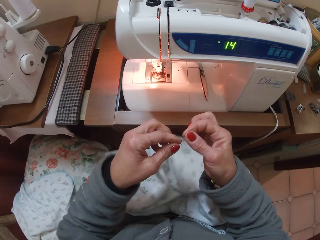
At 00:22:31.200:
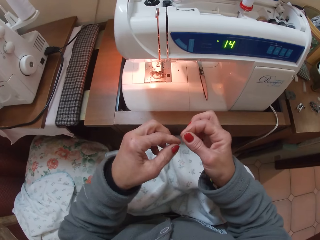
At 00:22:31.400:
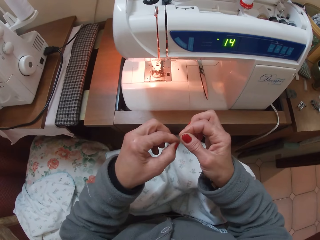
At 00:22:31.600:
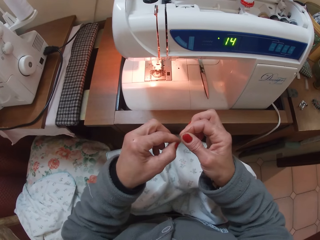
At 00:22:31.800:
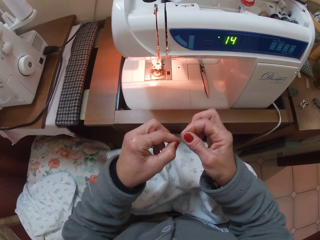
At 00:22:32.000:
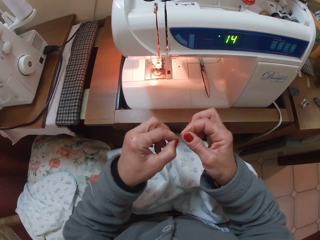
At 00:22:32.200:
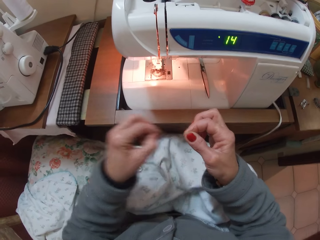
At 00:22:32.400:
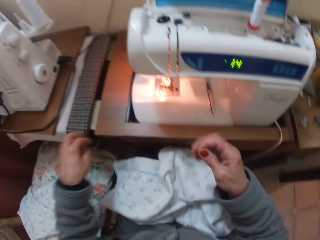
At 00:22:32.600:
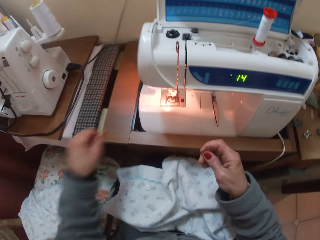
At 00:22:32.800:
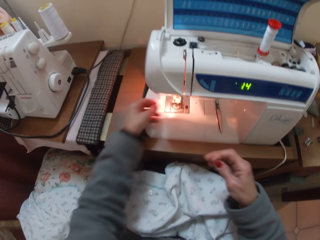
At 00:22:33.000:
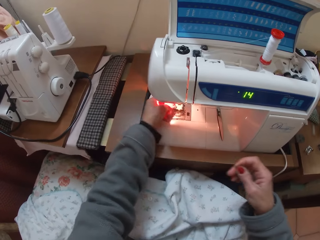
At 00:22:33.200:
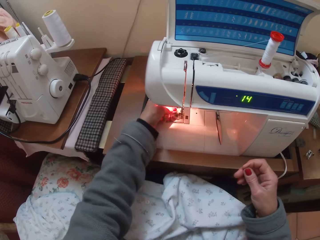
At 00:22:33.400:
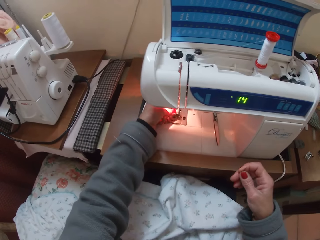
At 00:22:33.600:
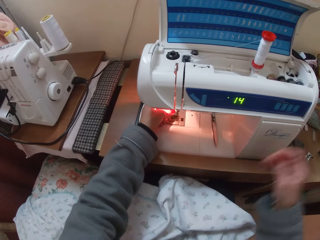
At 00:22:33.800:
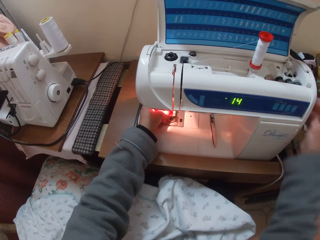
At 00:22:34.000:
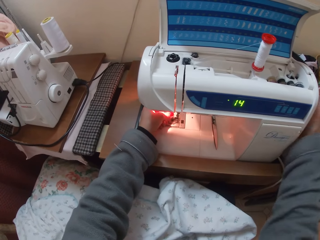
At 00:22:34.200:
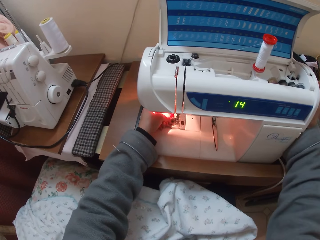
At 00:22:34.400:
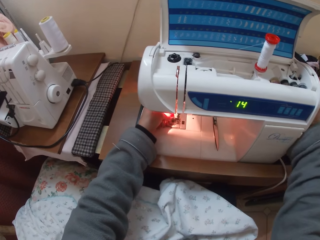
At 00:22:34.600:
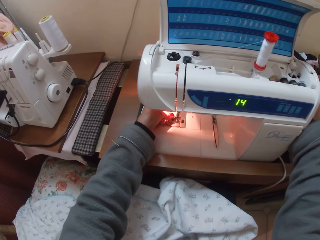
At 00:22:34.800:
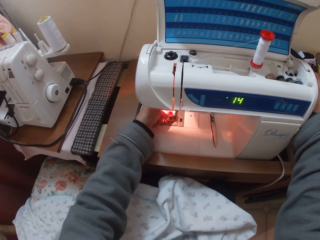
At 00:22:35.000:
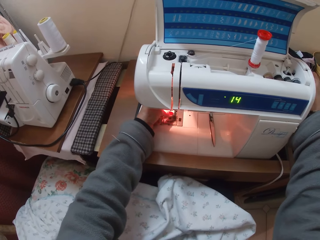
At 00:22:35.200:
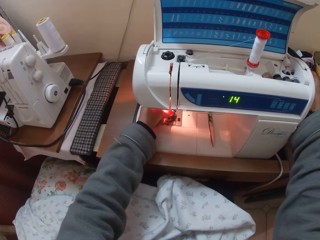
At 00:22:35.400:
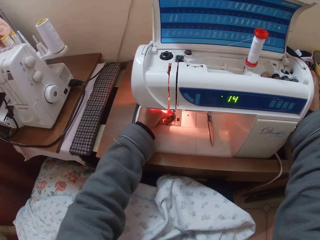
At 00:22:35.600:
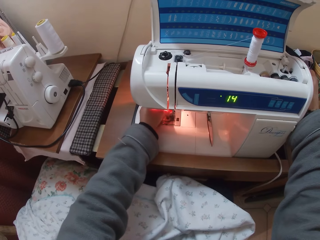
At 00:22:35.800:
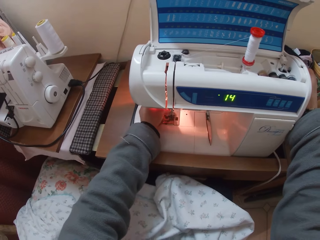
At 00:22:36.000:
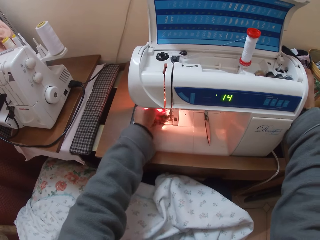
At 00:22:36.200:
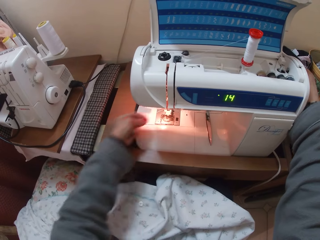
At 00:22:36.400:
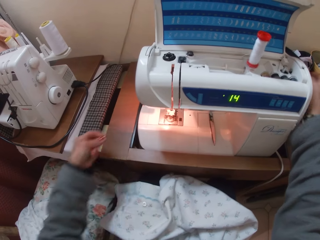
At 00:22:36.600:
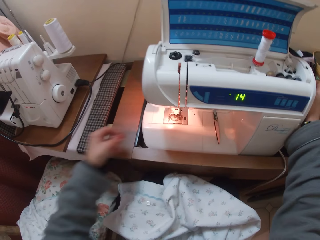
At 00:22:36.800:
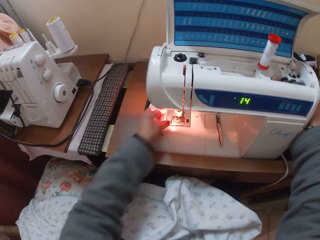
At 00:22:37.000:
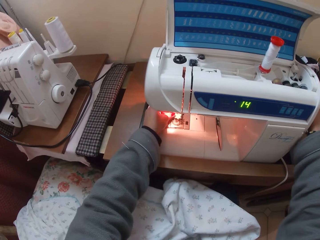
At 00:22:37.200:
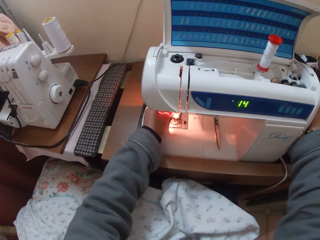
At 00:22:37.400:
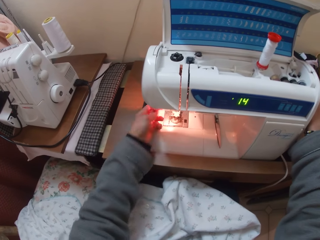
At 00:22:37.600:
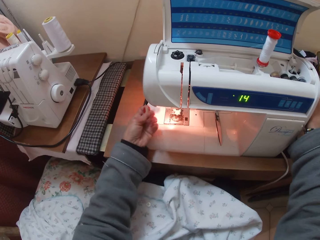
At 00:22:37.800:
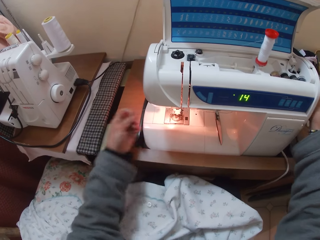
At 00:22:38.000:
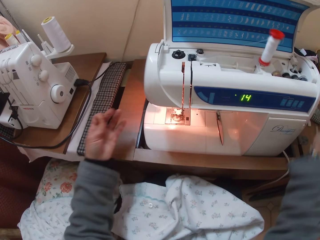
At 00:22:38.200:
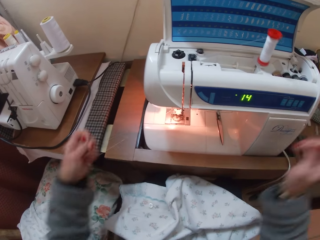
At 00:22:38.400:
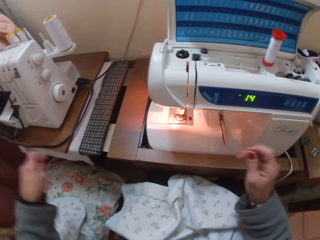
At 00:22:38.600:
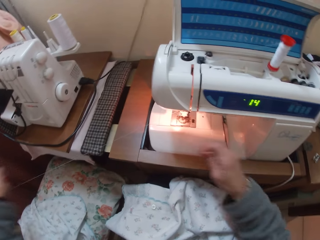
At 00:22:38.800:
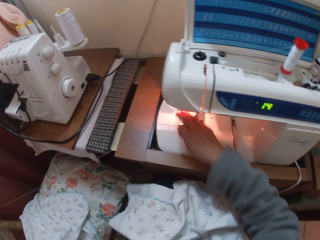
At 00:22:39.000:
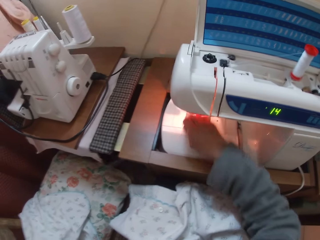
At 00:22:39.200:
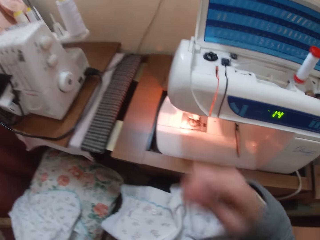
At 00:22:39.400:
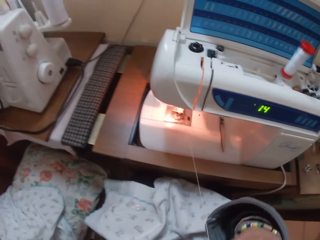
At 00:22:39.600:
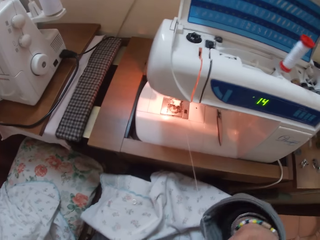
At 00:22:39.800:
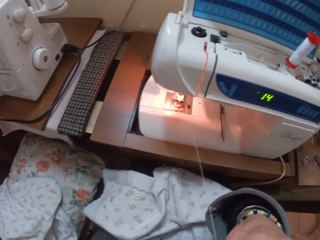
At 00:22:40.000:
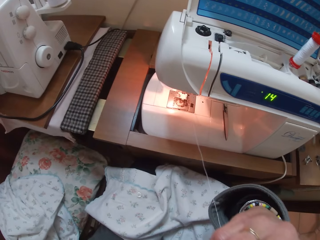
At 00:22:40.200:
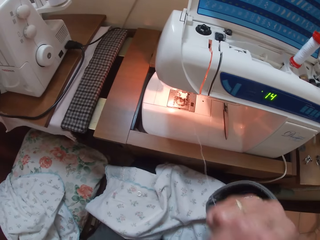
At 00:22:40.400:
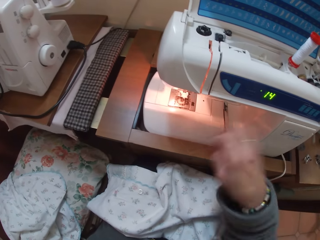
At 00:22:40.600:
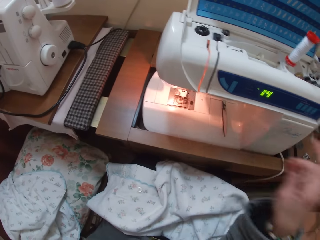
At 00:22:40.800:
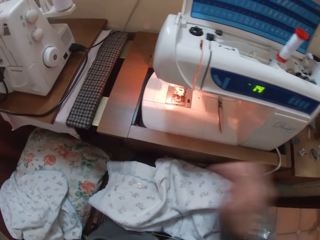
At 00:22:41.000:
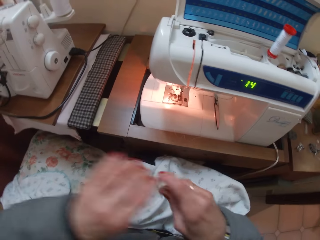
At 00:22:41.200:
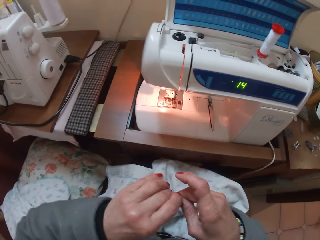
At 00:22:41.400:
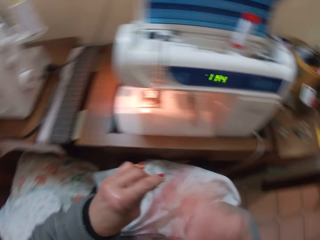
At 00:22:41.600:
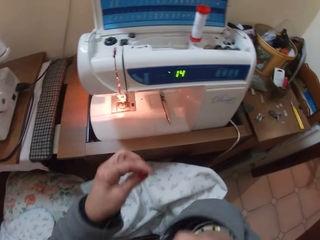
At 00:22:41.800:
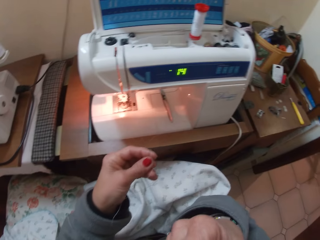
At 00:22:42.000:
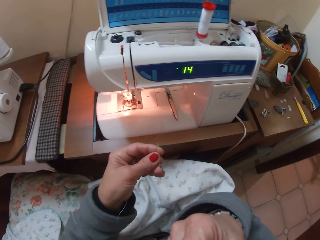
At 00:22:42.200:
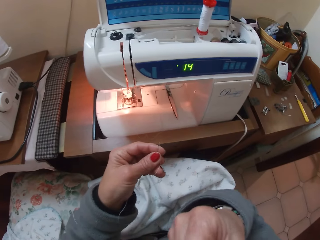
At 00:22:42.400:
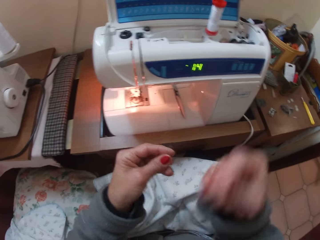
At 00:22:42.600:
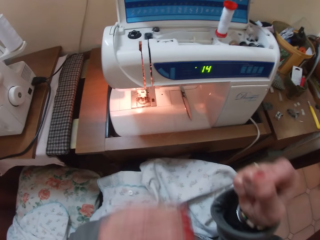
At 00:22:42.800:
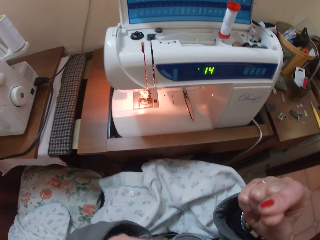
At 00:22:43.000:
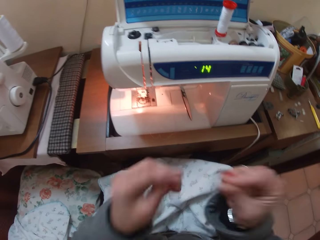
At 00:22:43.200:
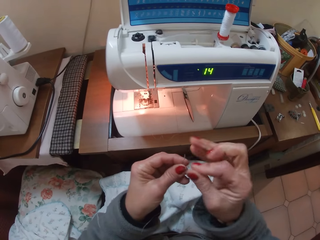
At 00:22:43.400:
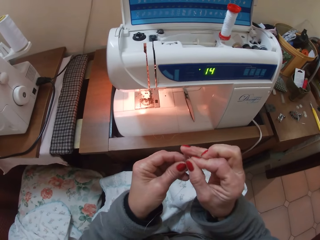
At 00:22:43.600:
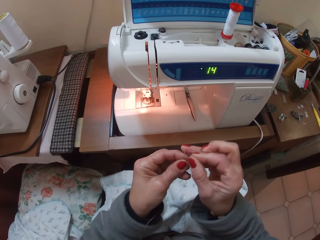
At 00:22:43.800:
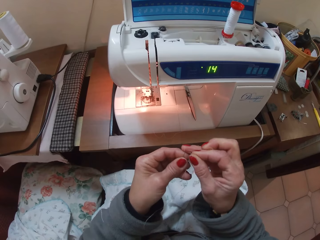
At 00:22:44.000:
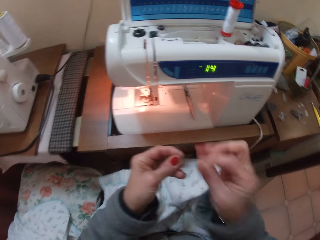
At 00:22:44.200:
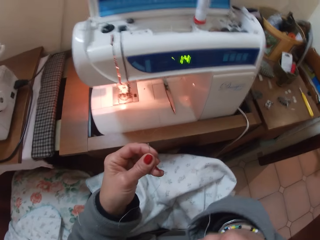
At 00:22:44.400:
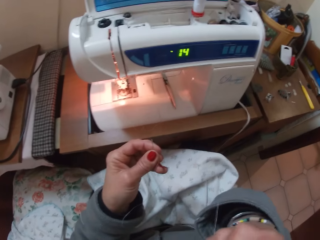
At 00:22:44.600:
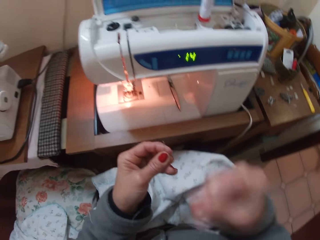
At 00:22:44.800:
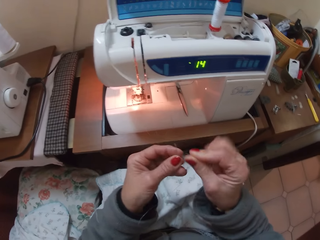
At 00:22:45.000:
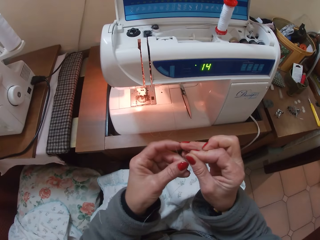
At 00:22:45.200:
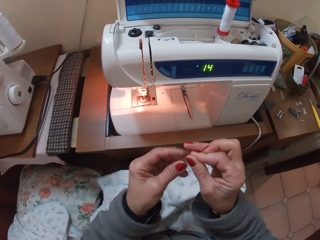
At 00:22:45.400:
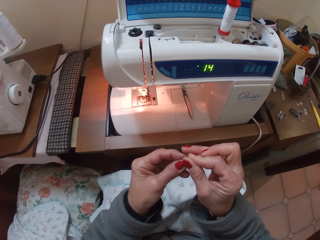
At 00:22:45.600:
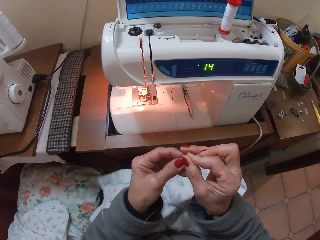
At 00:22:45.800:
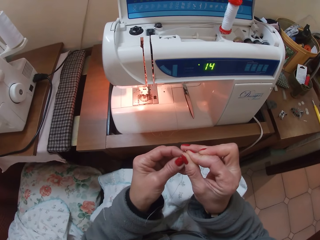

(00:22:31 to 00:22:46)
The camera wearer drops the piece of cloth on her lap. She removes her left hand from the thread. She adjusts the sewing machine with her left hand. She touches the right side of the sewing machine with her right hand. She attaches the yarn on the sewing machine. She pulls out the thread from the sewing machine. She removes her right hand from the sewing machine. She adjusts the sewing machine with her right hand. She pulls out the thread from the sewing machine. She removes her left hand from the side of the sewing machine. She pulls the thread with her left hand. She cuts the yarn. She holds the thread with both hands. She raises her right hand. She holds the thread with her right hand. She threads a needle. She removes the thread from the needle. She threads the needle.

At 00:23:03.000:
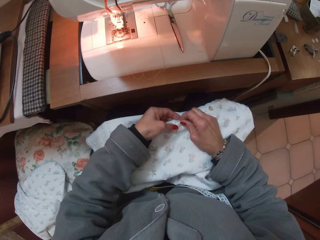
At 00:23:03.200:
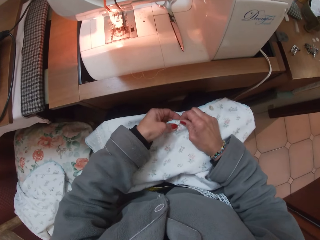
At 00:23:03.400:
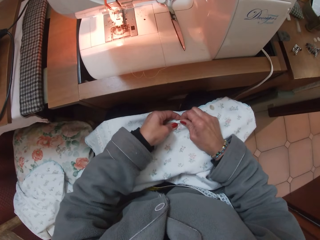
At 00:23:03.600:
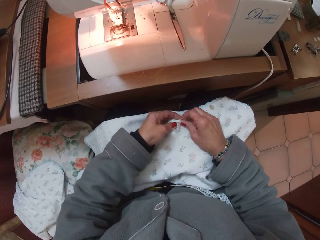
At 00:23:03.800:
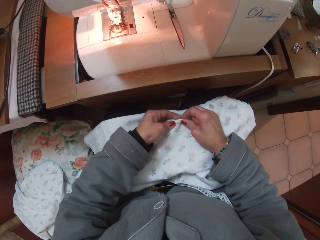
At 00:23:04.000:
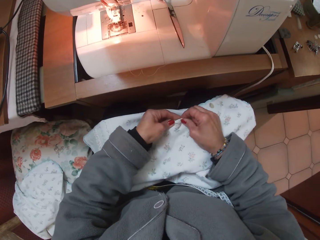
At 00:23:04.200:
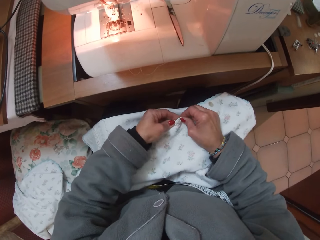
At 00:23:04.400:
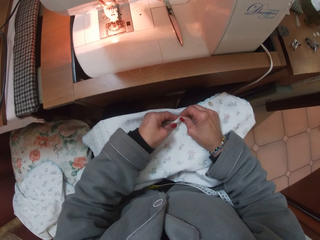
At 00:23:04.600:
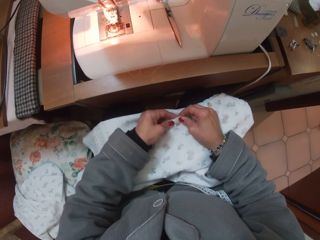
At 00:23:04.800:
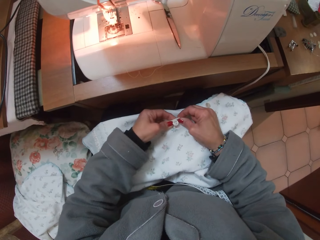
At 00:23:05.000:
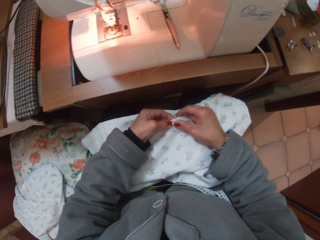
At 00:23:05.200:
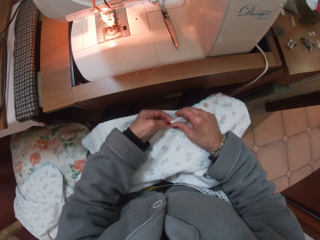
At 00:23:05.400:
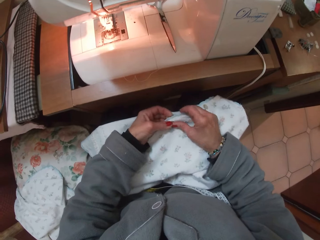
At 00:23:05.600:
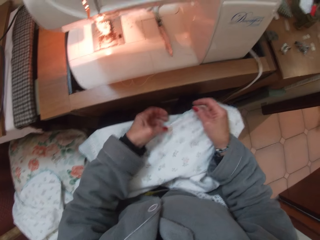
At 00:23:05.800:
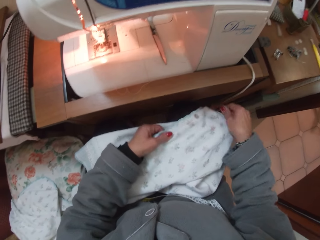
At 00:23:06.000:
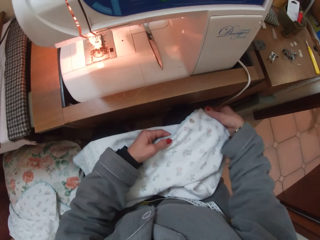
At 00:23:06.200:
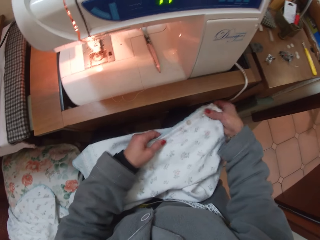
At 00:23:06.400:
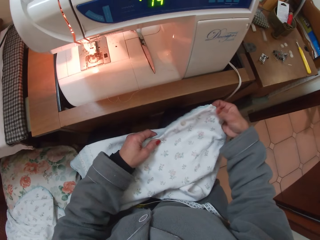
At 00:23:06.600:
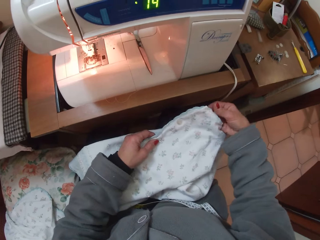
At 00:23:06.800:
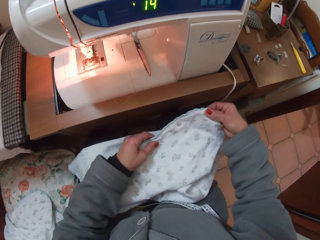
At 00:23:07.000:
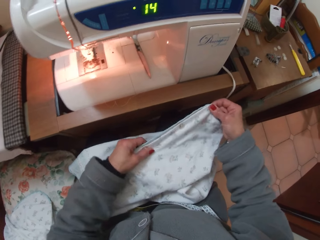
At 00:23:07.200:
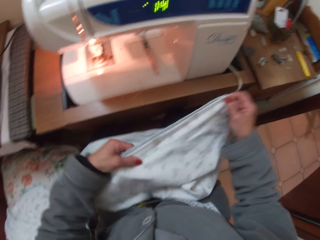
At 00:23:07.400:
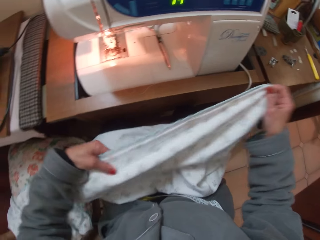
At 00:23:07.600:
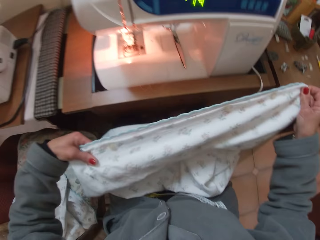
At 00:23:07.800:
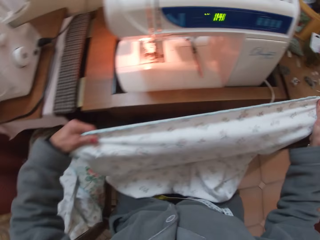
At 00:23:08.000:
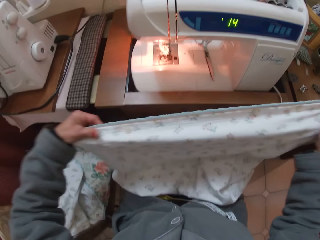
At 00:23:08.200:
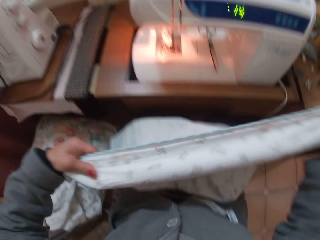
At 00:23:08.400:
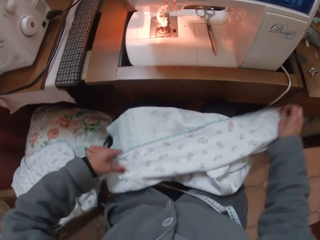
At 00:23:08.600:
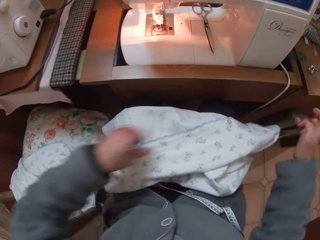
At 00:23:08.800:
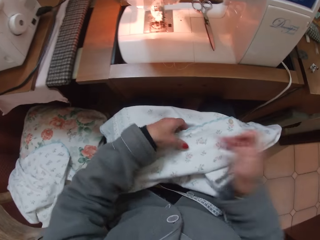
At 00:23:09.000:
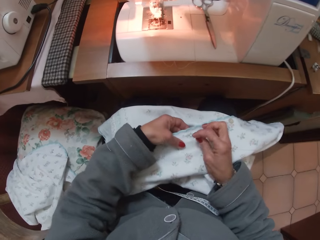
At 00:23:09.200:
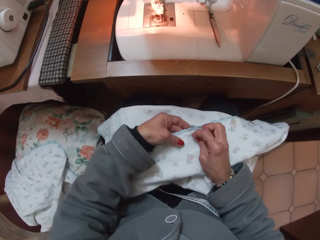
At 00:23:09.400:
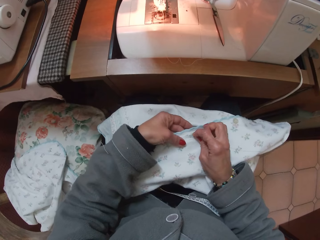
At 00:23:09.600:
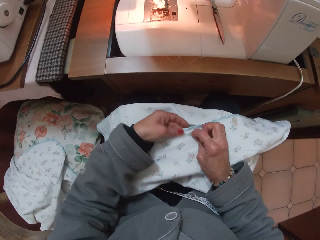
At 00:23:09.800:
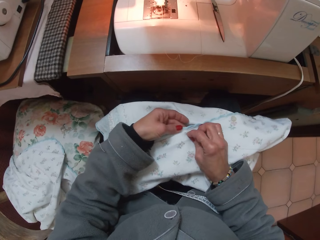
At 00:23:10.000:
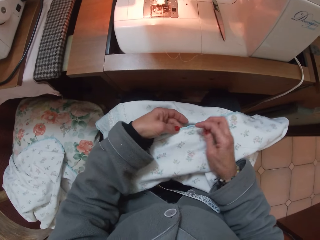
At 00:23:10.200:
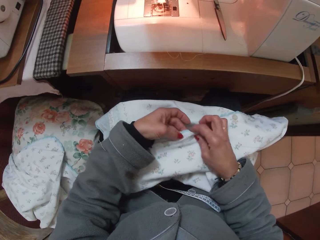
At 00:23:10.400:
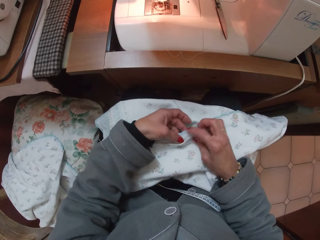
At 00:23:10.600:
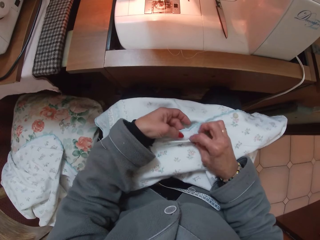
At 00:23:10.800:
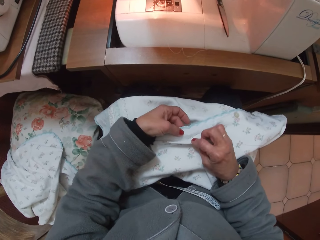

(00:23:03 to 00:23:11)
The camera wearer fastens the button on the cloth together with her two hands. She holds the edge of the cloth with her right hand. She stretches the cloth with her two hands. She lifts the cloth. She straightens the cloth. She drops the cloth with her two hands on her lap. She holds the cloth in the middle with her left hand. She passes the needle through the middle of the cloth with her right hand.
